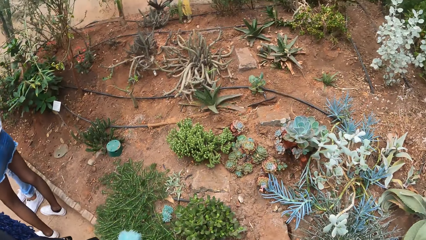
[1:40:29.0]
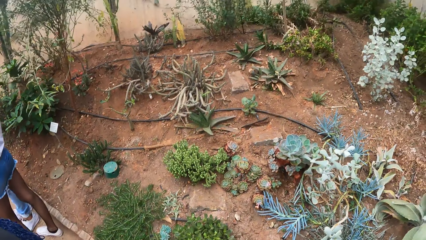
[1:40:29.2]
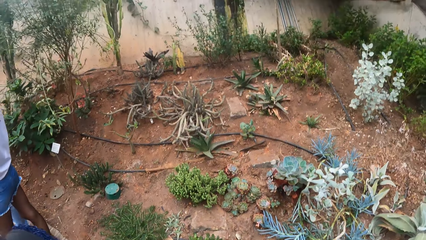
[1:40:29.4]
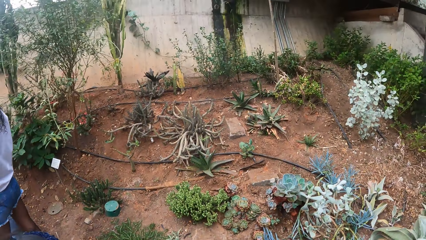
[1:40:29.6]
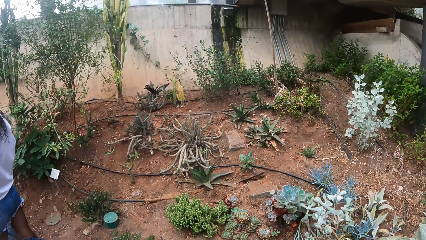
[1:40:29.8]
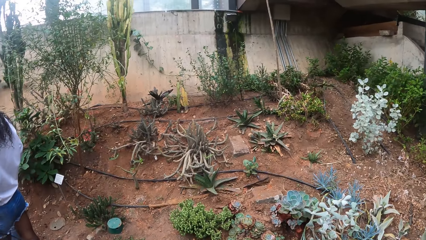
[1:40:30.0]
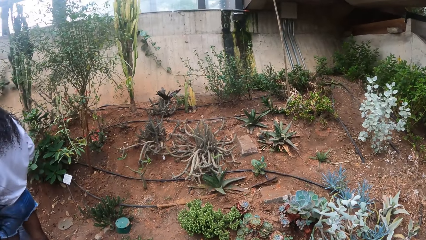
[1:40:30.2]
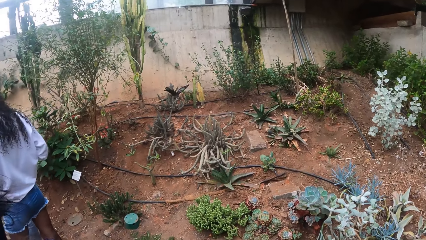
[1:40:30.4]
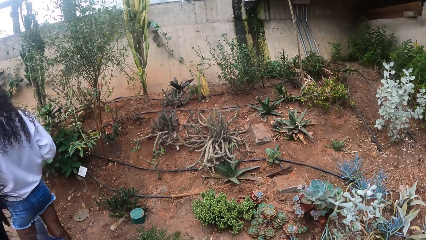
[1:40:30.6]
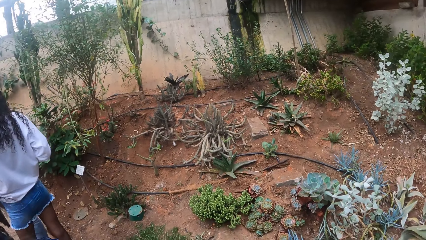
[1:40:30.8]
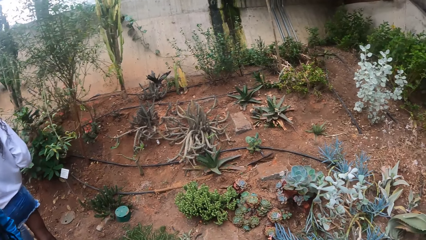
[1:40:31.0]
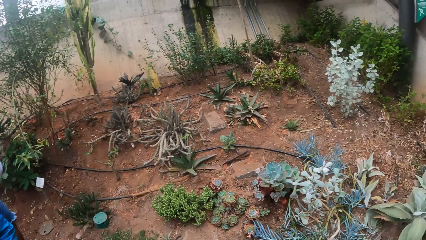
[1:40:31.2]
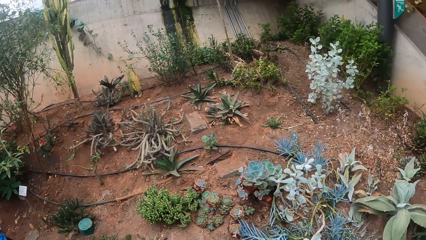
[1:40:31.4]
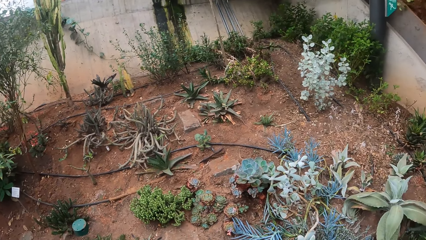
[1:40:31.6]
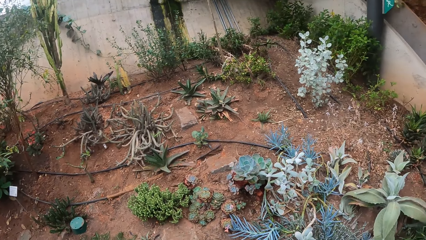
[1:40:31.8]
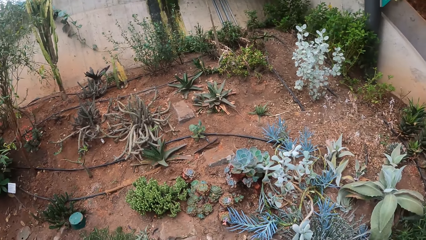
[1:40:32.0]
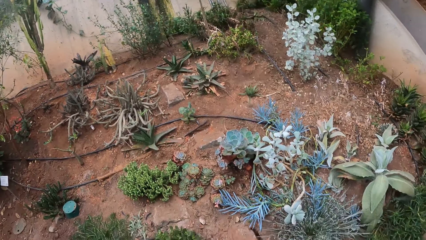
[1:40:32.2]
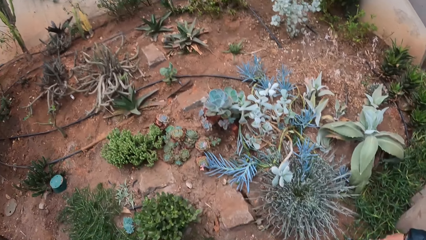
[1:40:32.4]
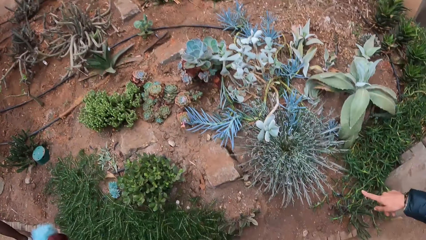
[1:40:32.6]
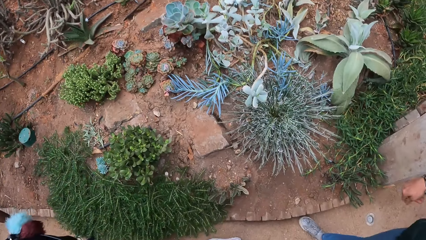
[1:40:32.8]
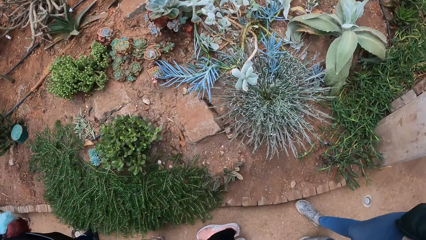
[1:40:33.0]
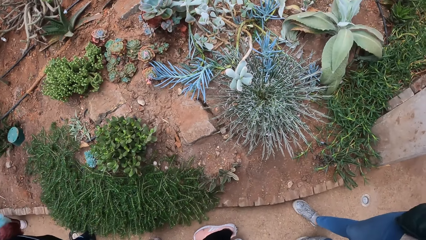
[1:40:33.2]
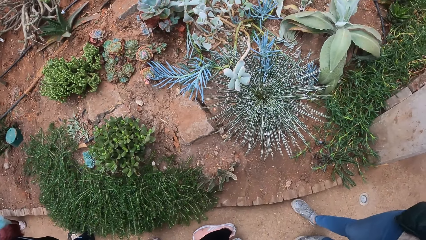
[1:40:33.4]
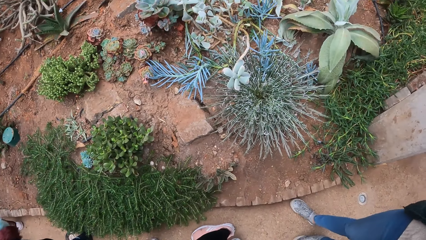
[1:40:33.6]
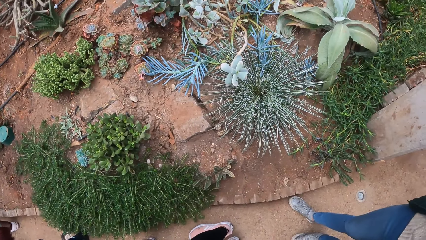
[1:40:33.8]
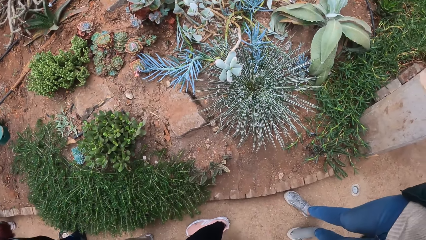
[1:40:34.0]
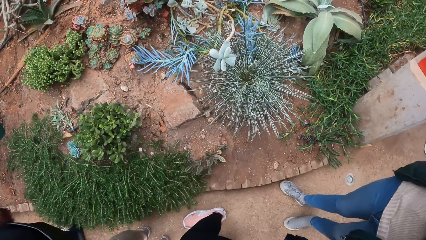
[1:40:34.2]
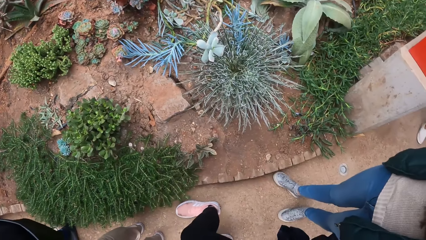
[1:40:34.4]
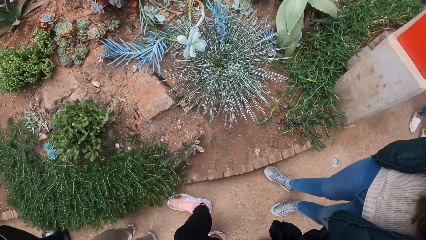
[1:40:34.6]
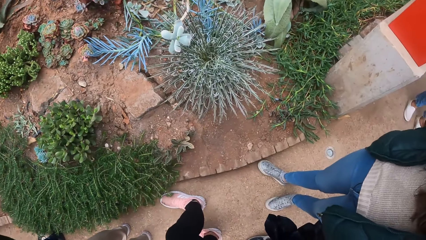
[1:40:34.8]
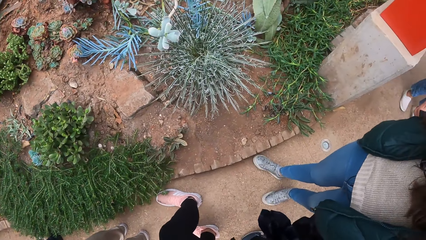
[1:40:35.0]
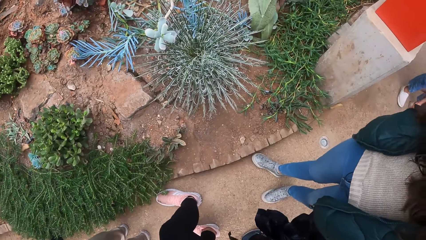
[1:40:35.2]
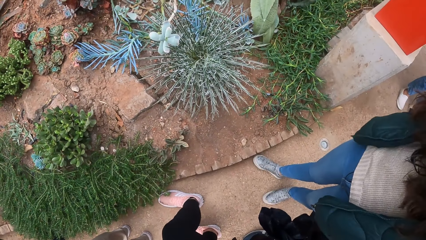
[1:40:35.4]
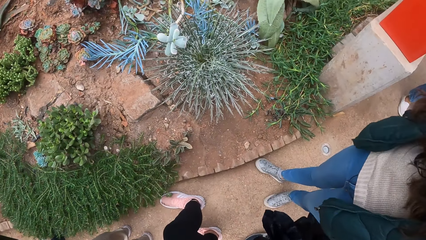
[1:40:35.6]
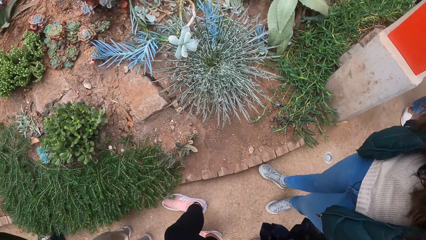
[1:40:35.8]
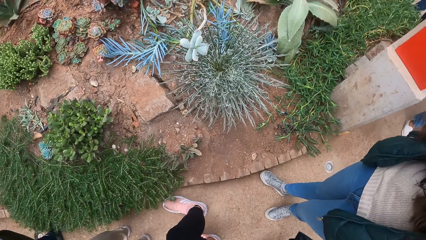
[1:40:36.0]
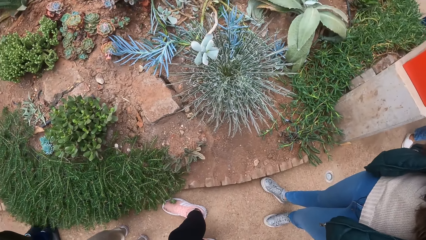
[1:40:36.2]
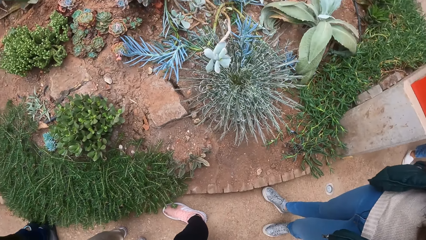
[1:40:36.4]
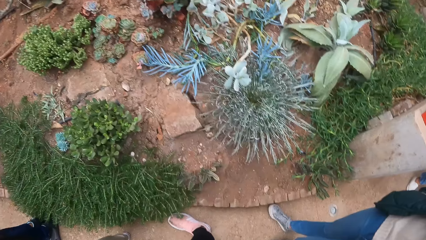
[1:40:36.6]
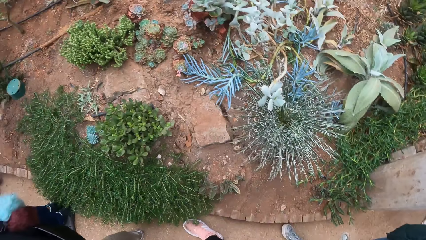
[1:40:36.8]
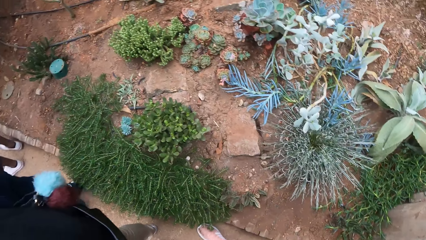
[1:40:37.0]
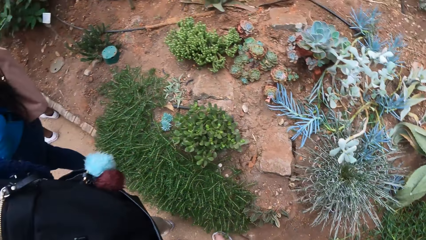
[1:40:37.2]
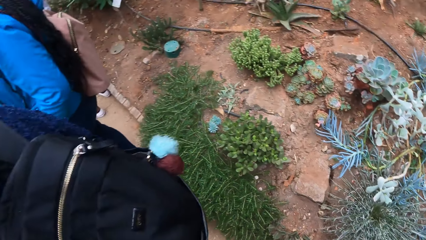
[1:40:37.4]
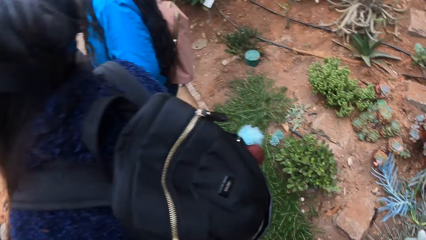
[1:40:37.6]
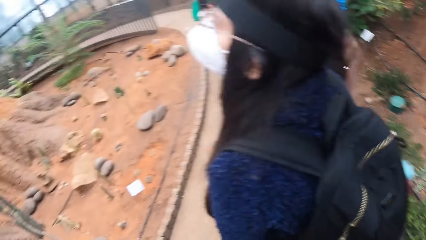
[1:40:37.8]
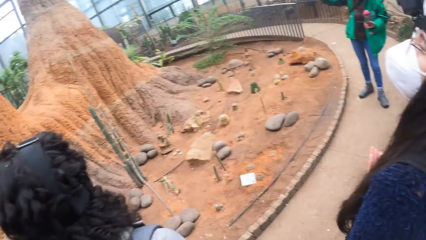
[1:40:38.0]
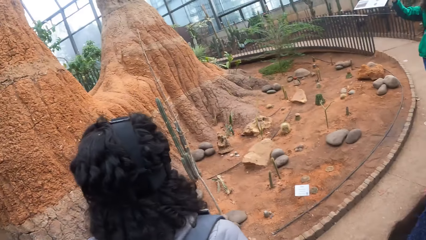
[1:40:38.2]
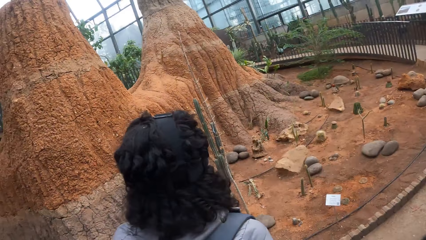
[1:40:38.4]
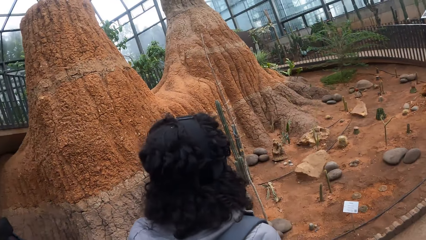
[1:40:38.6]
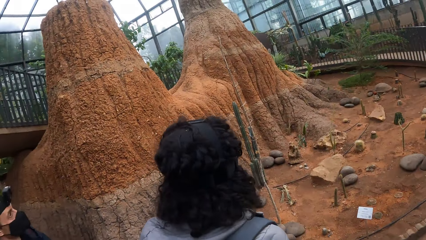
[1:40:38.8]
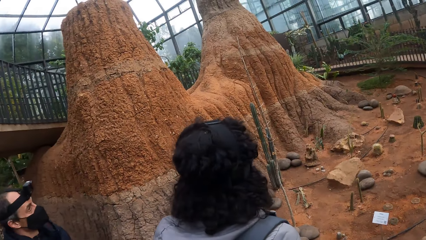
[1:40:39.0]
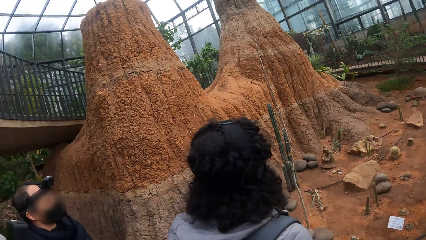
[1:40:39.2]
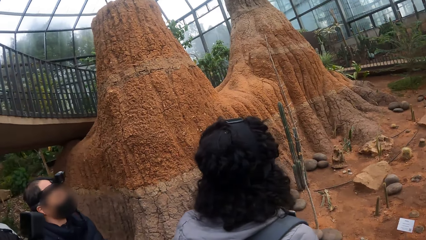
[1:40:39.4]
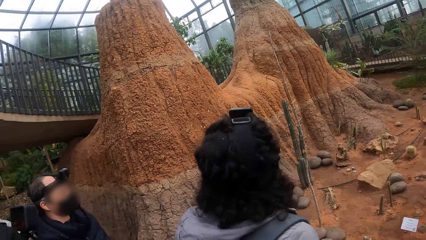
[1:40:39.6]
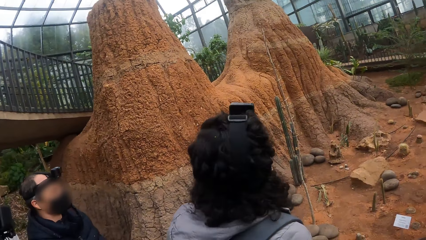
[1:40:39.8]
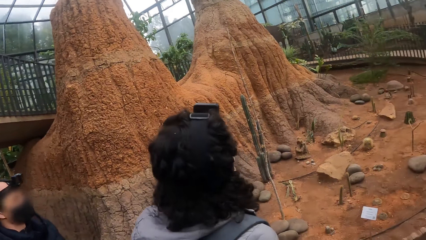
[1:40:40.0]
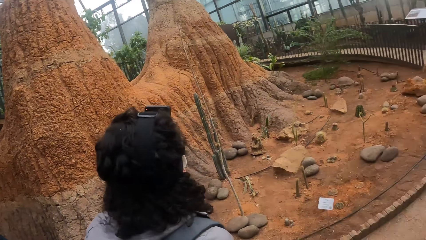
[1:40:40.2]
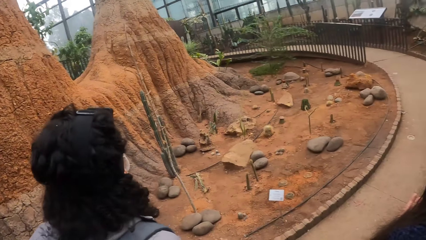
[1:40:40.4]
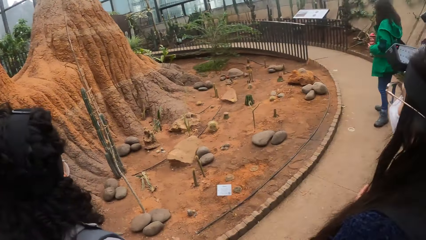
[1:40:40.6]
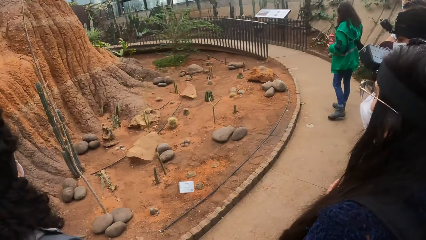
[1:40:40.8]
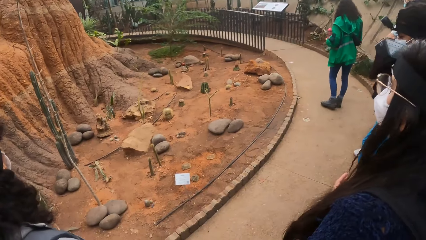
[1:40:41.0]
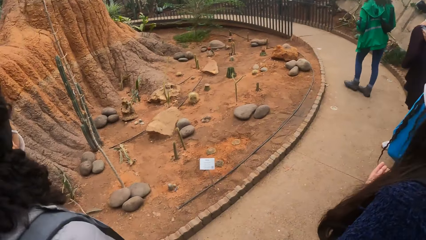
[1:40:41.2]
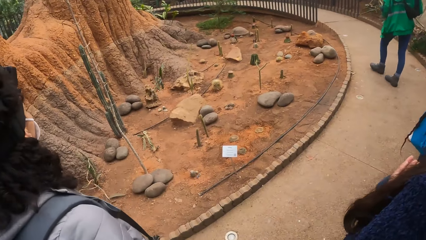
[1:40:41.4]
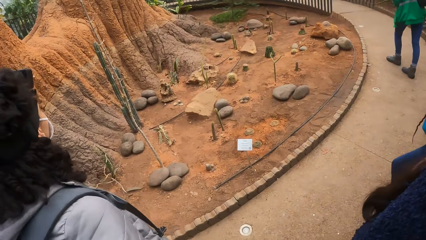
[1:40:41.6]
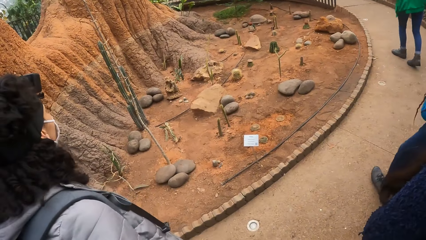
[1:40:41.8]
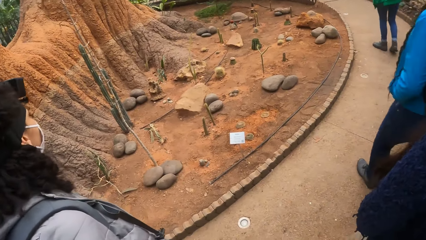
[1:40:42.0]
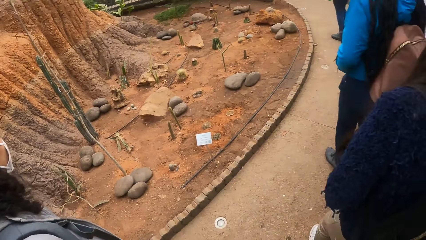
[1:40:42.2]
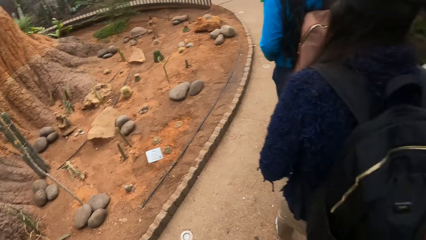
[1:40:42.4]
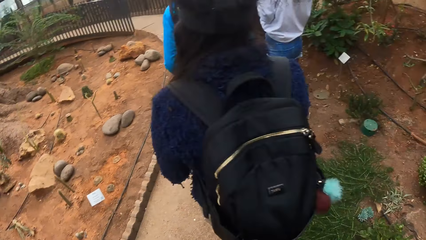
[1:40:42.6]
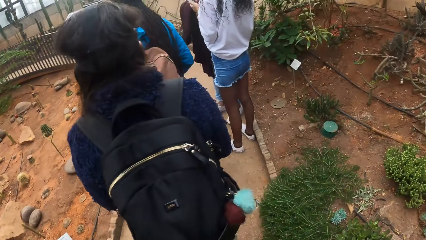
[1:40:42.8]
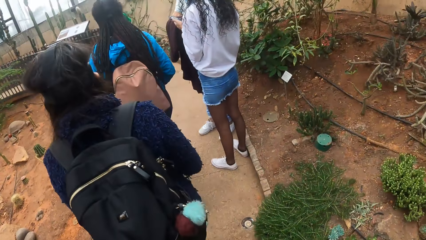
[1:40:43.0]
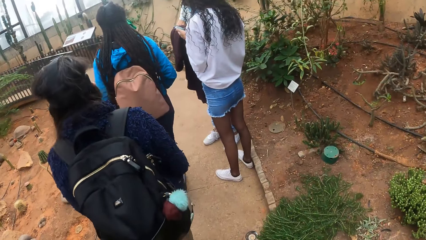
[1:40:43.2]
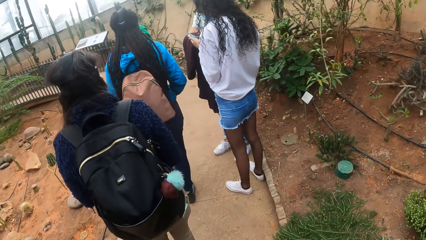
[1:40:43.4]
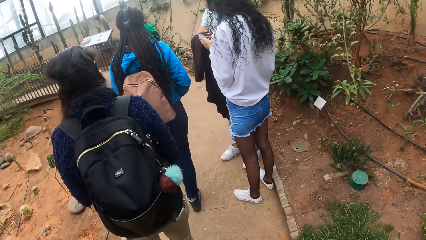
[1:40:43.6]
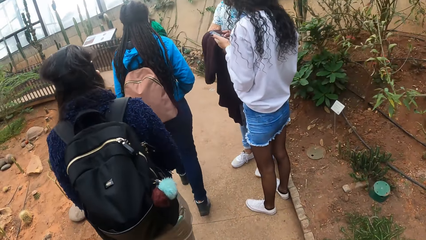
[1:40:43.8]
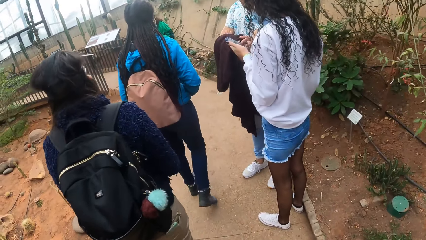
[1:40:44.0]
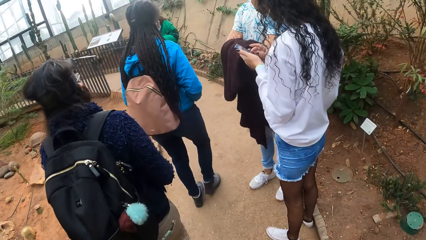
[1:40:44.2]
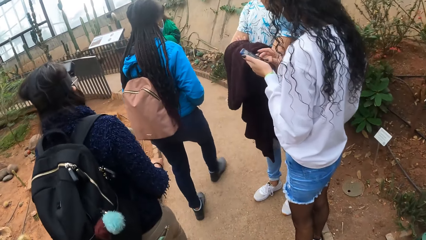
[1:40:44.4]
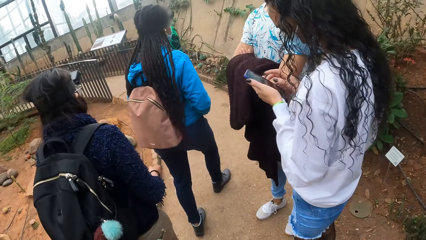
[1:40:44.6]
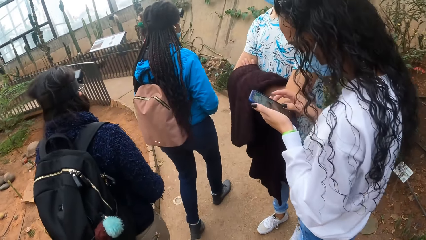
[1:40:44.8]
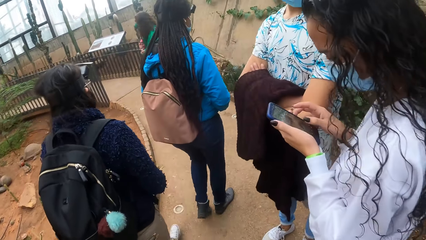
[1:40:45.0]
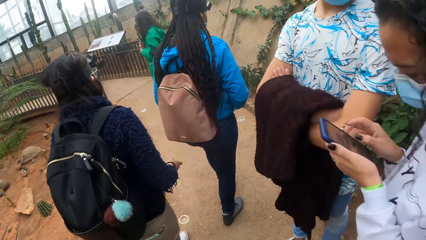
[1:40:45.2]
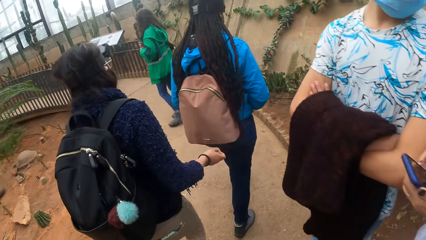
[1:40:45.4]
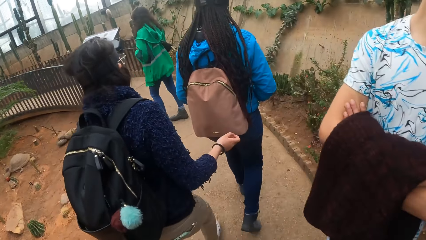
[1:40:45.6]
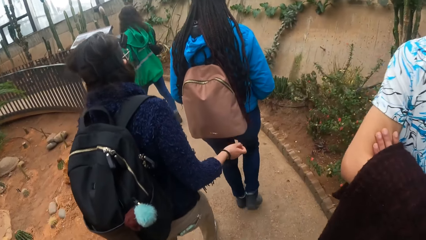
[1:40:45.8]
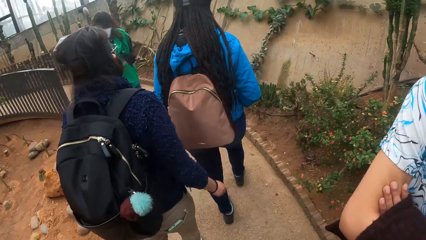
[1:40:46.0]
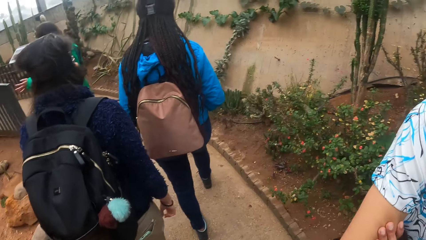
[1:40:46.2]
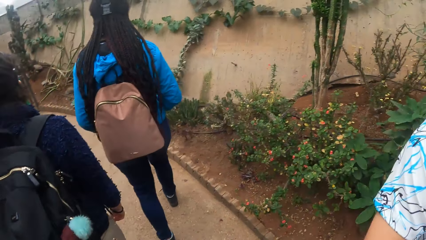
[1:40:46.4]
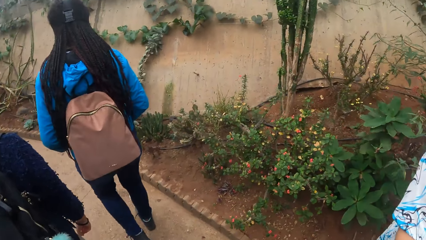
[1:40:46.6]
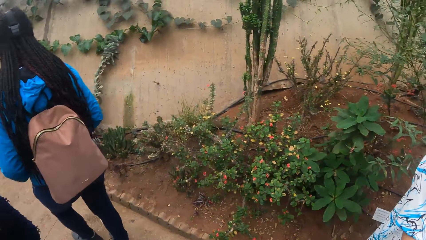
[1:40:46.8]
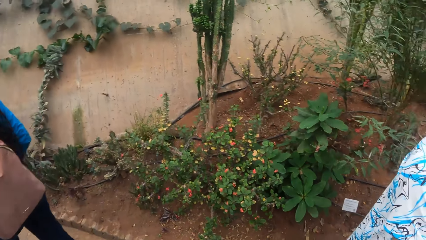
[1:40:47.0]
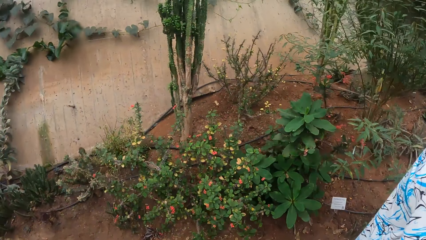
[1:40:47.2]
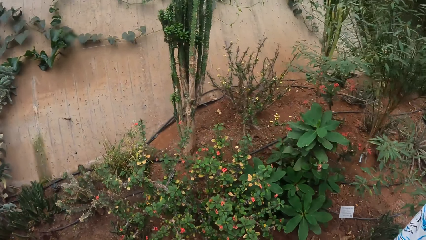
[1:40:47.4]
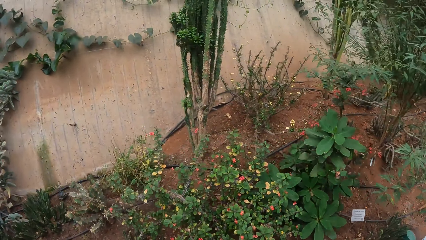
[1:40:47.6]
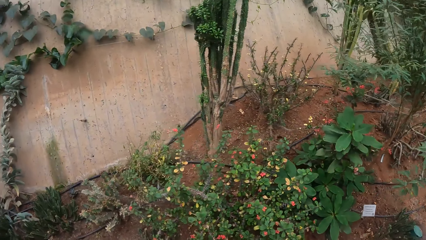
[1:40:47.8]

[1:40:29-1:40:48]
The camera wearer looks around the area. They walk along the path.
